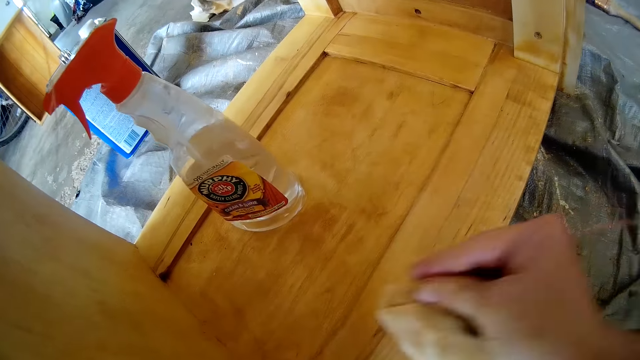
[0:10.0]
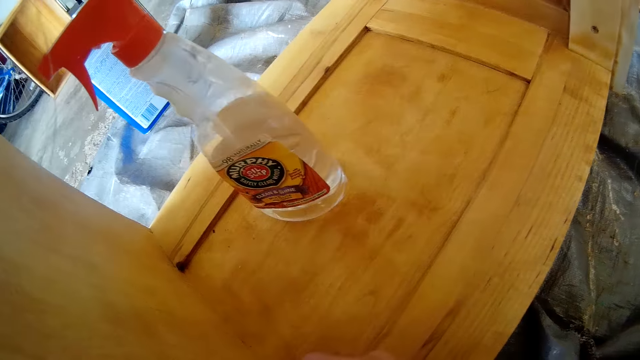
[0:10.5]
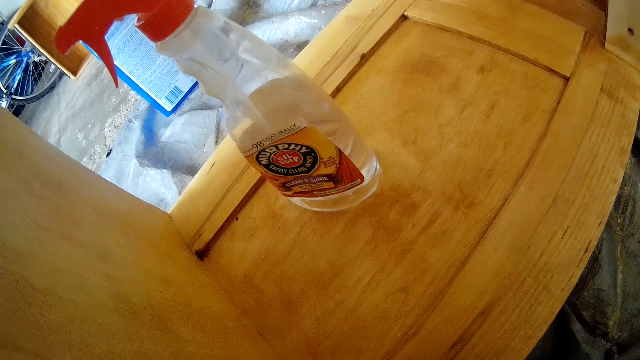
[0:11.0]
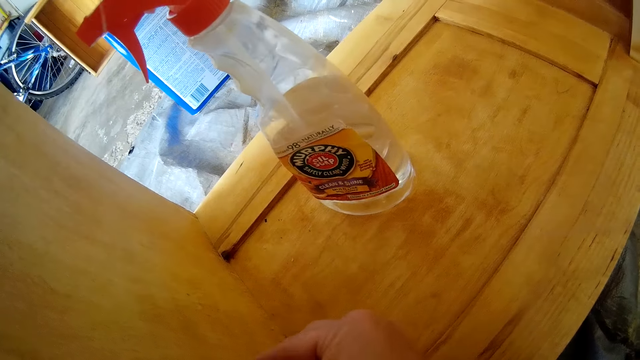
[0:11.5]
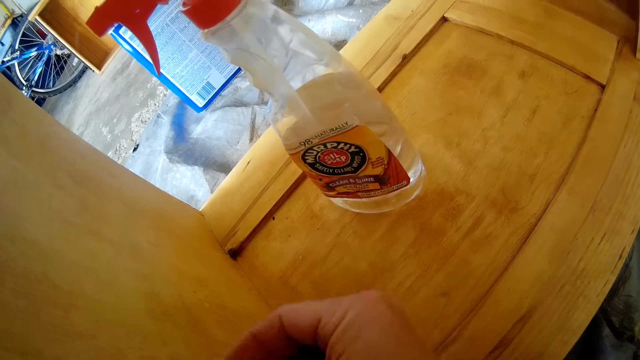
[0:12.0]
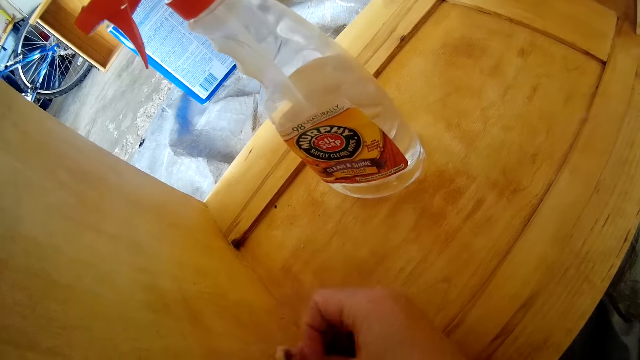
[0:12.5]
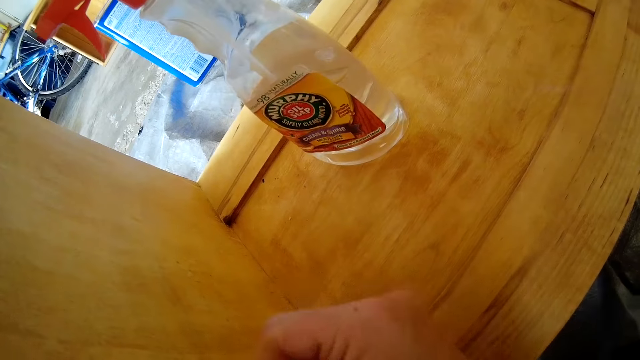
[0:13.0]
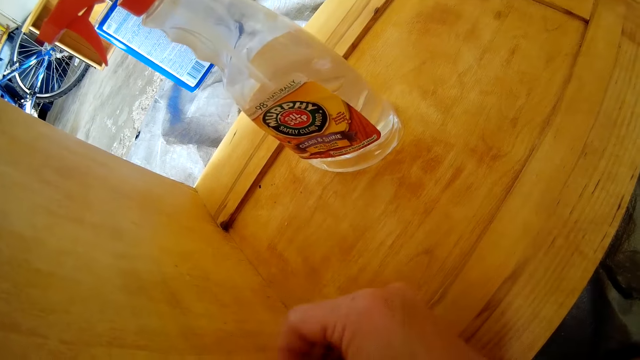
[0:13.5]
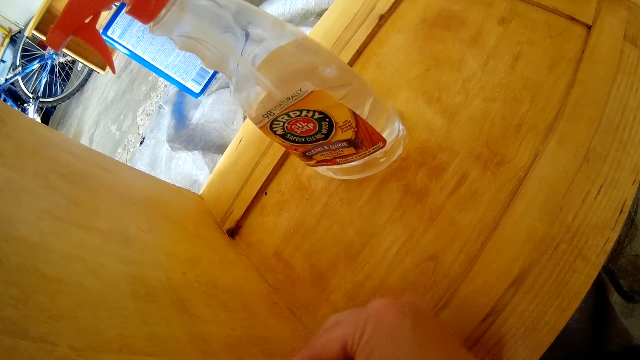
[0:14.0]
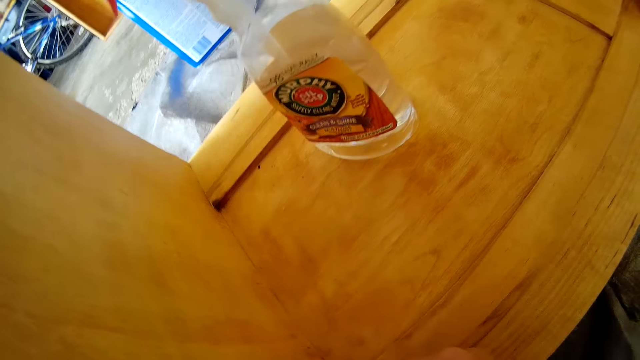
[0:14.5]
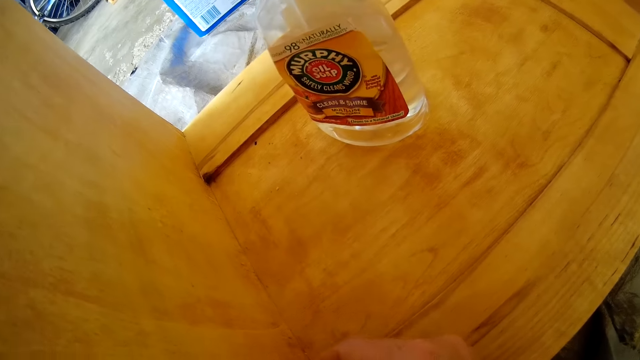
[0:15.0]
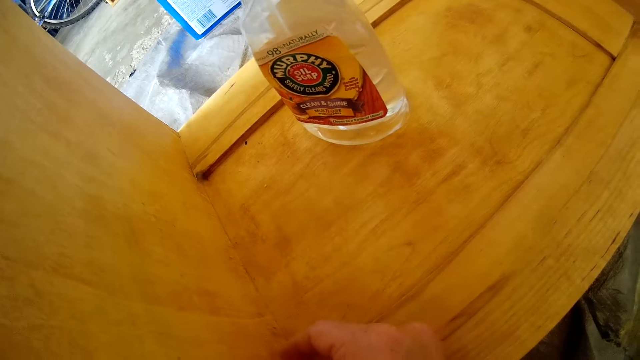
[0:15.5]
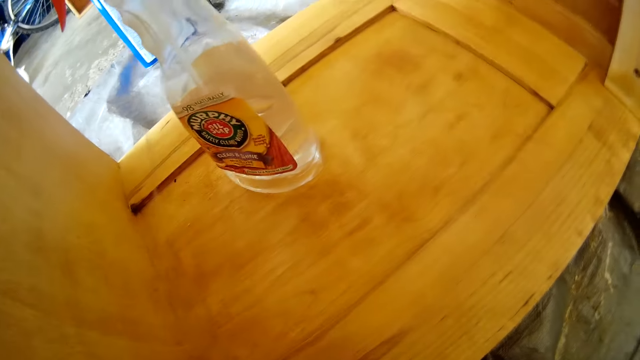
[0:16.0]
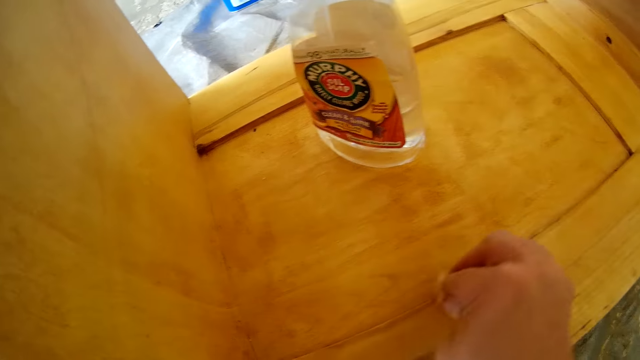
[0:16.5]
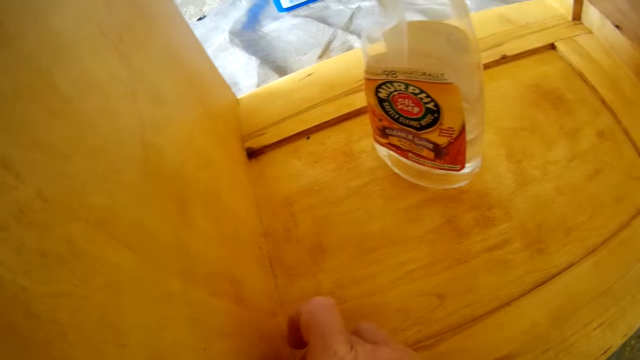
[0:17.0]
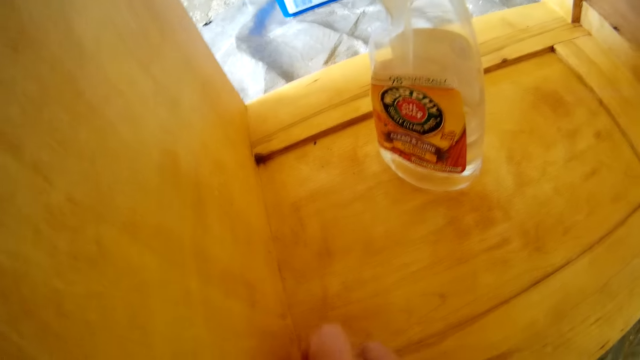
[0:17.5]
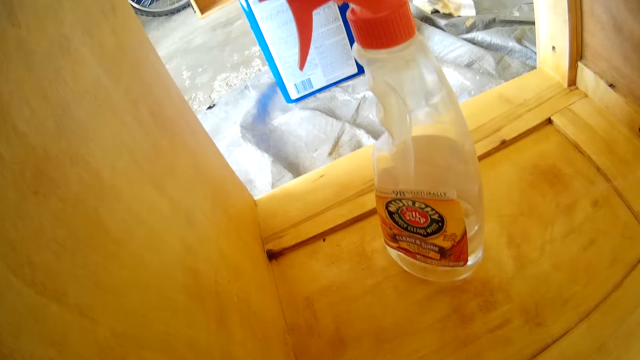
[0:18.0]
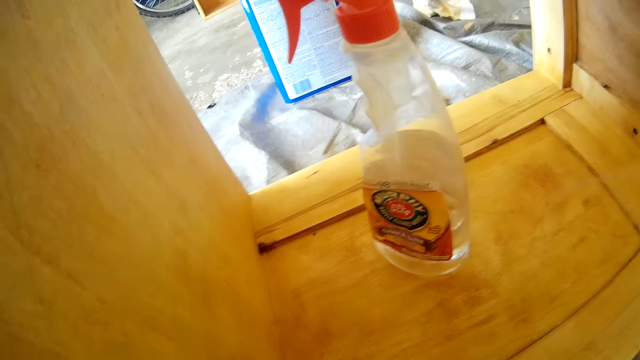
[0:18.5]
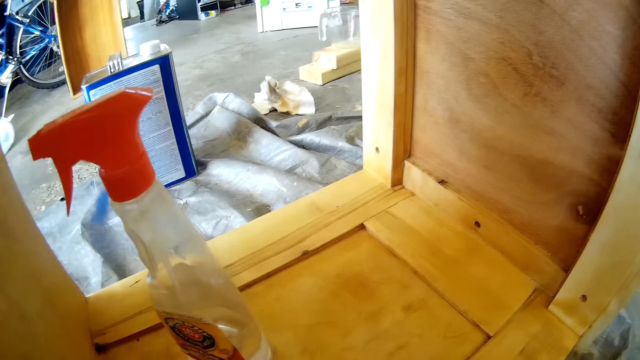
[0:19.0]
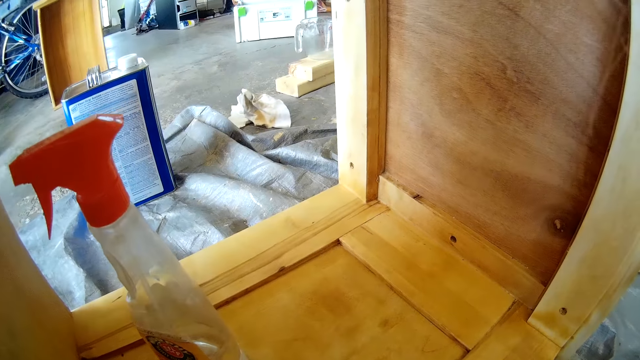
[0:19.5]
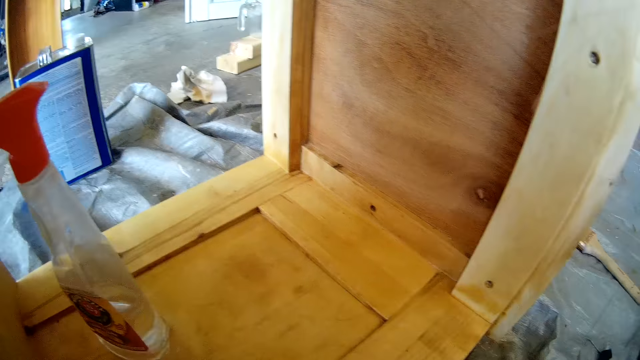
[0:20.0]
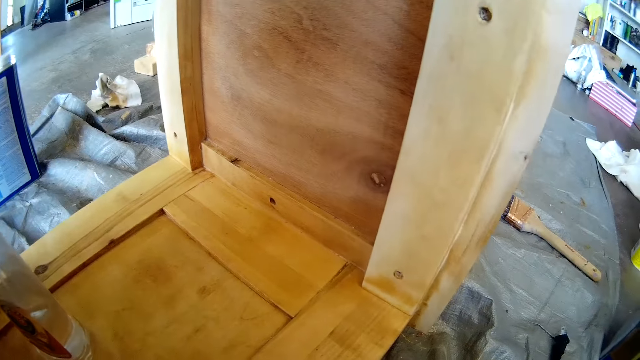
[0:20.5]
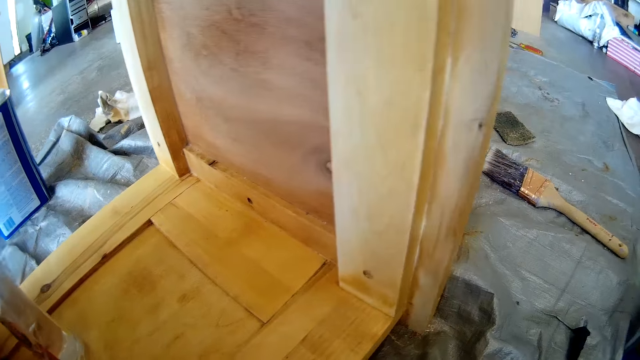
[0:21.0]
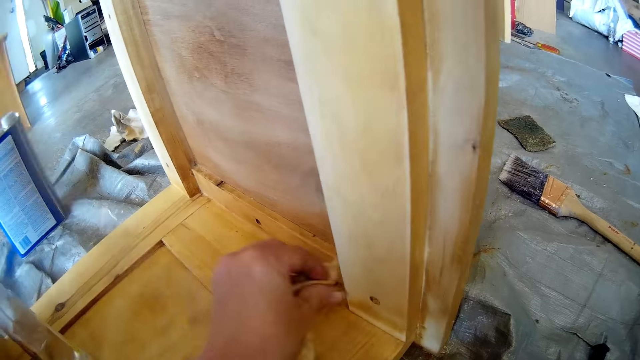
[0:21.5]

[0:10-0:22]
The camera wearer cleans the furniture with a towel. They clean the furniture with a sponge. They look around.

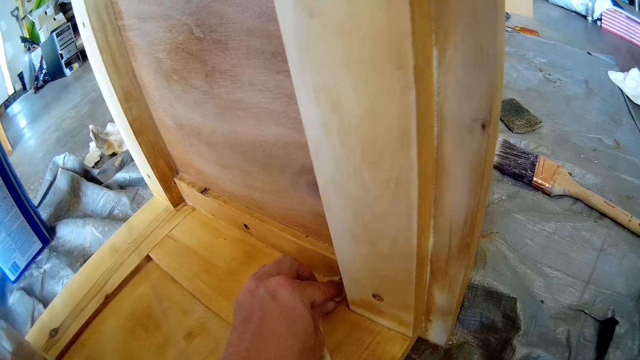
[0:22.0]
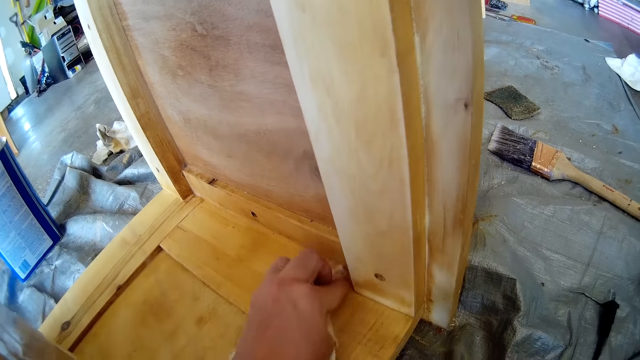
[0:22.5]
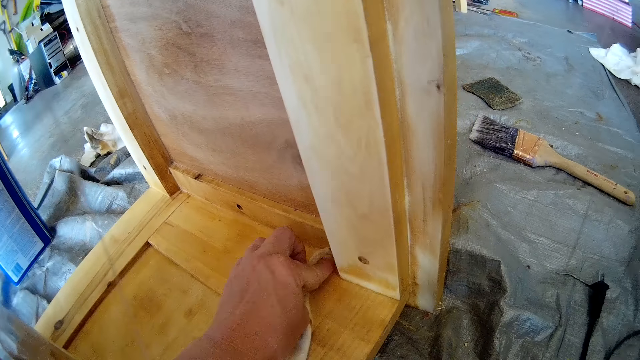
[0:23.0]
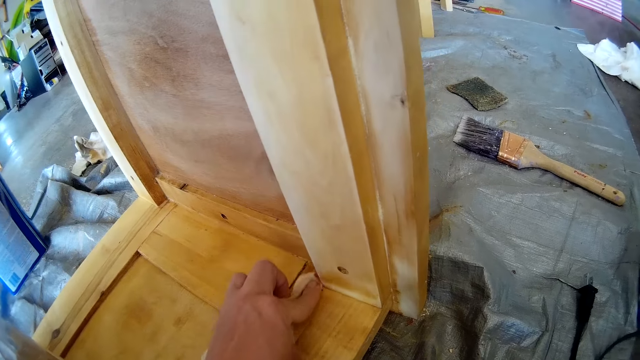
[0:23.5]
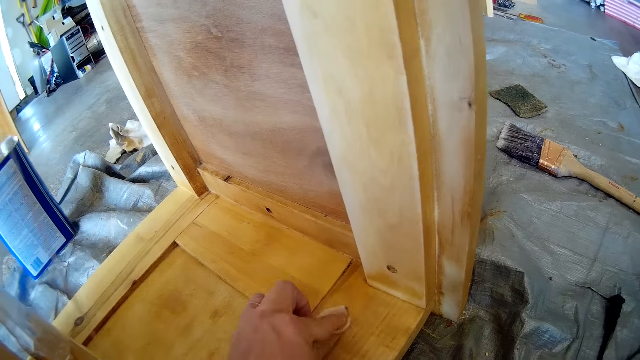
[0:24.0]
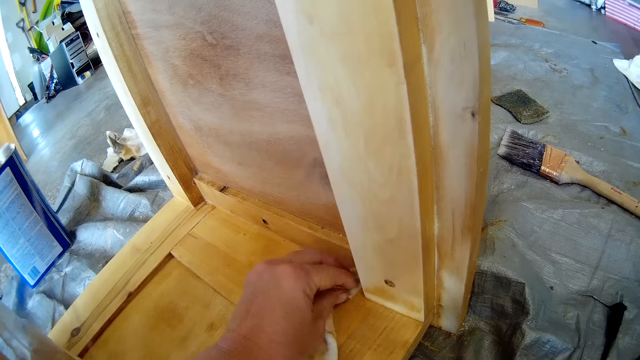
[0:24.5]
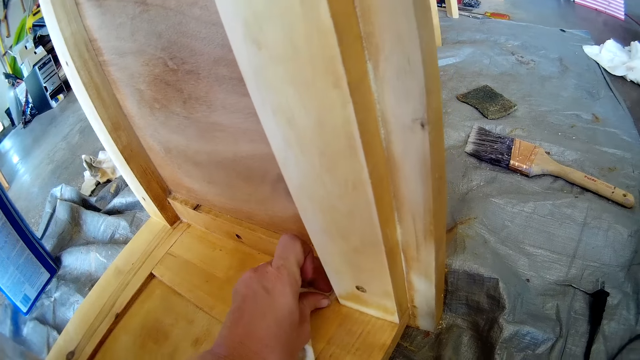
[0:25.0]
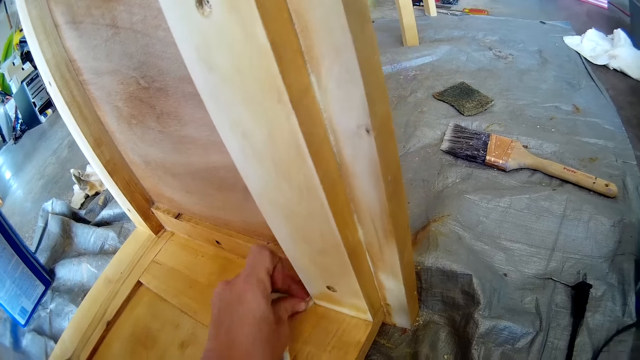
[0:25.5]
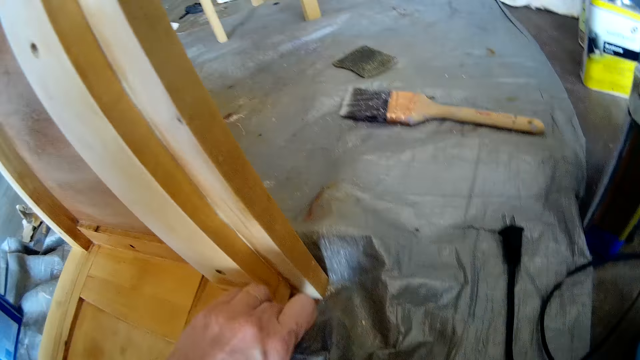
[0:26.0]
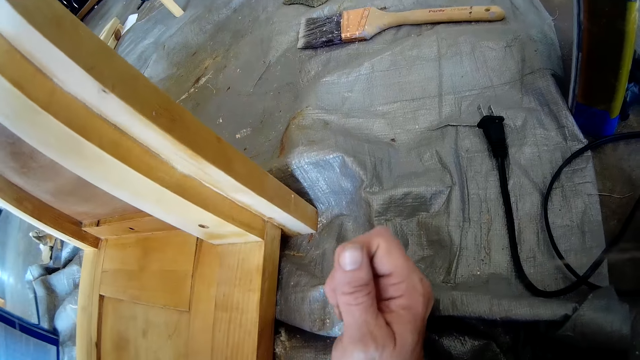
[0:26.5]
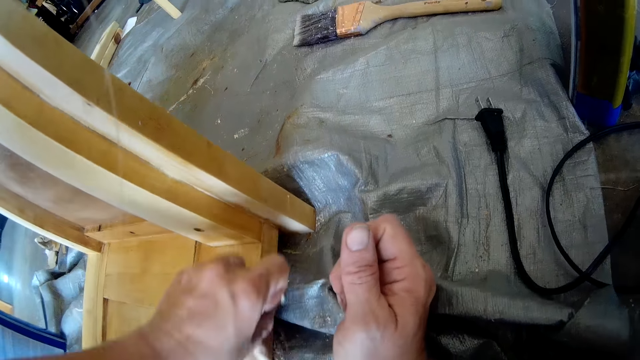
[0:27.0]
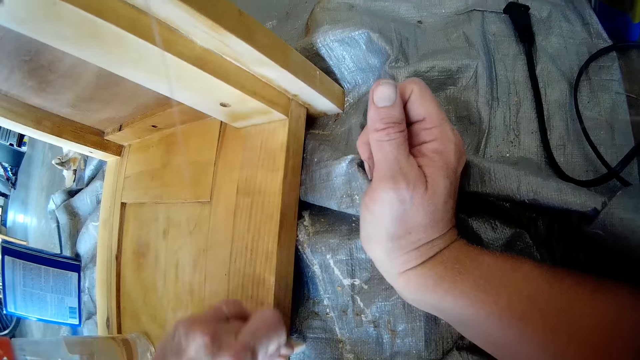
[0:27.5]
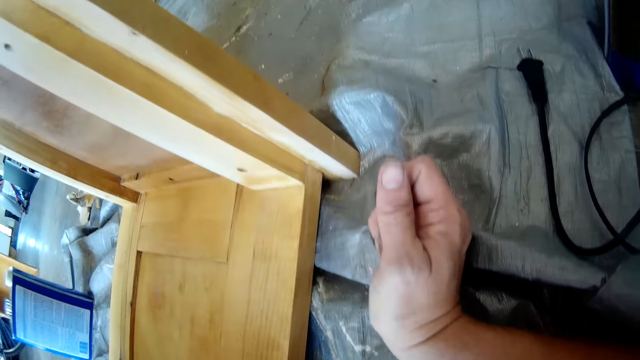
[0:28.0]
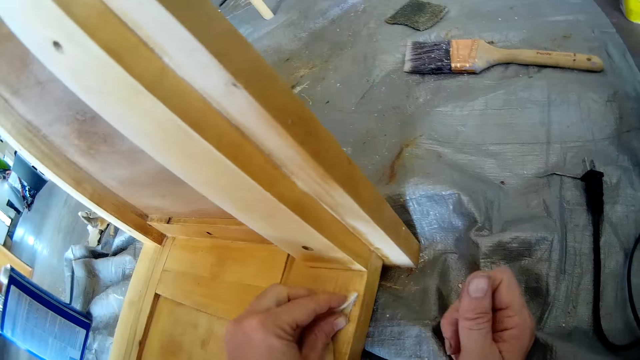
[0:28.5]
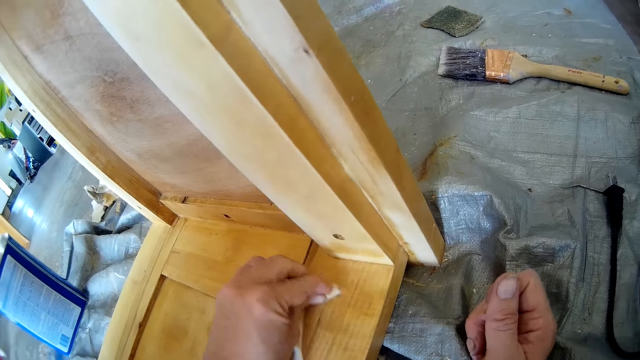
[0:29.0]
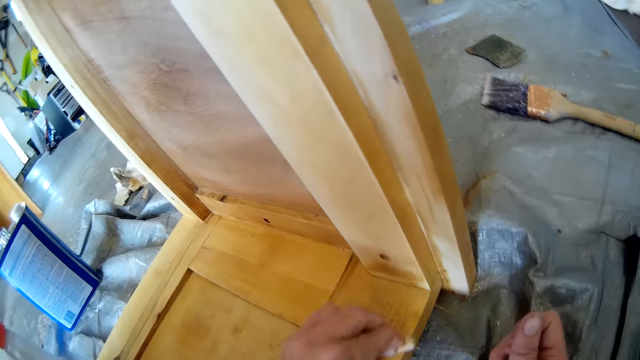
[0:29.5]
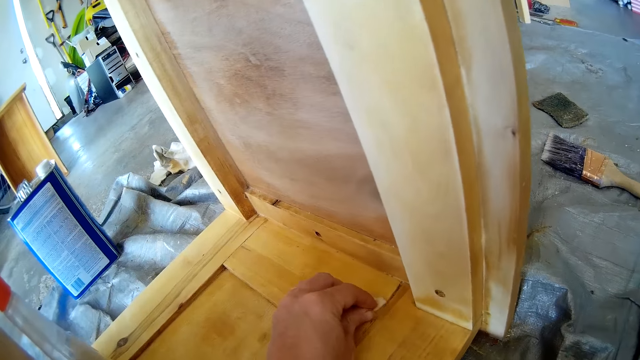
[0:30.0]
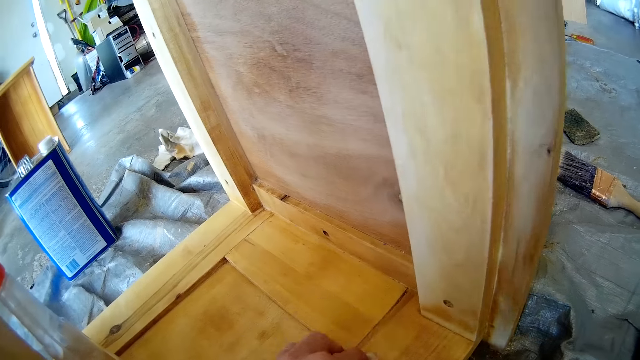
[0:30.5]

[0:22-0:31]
The camera wearer cleans the furniture with a towel. They clean the furniture with the towel again.
